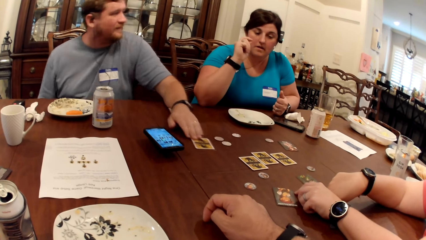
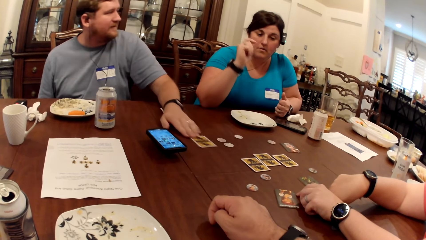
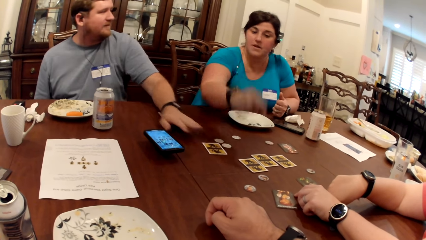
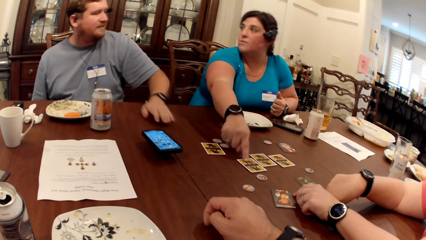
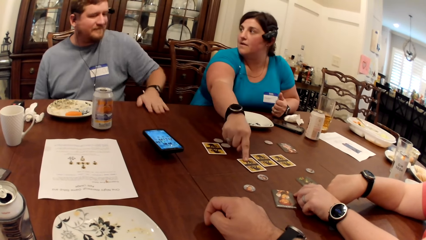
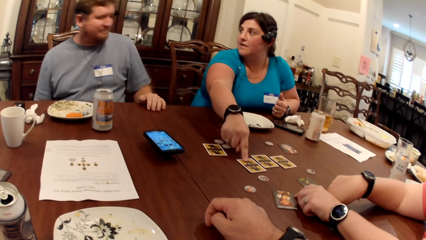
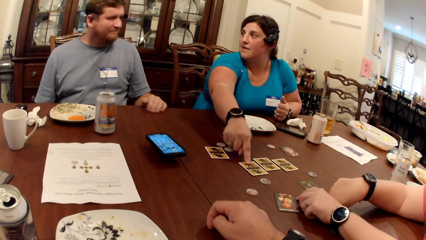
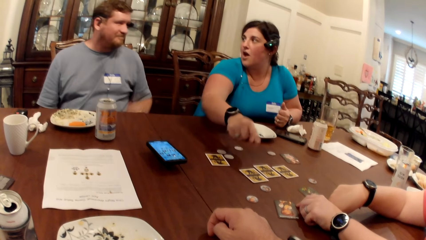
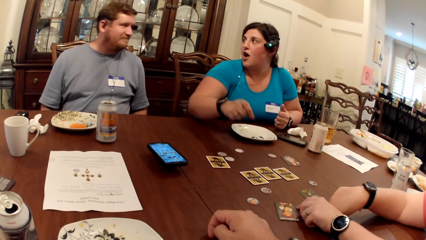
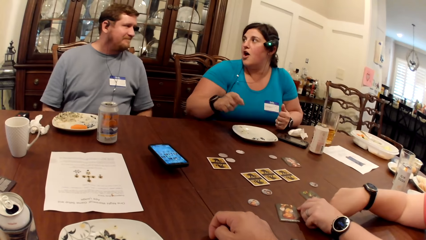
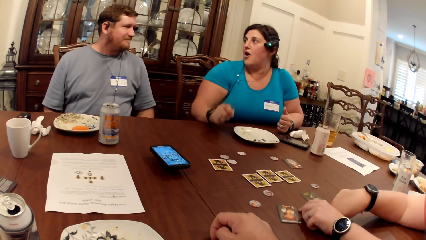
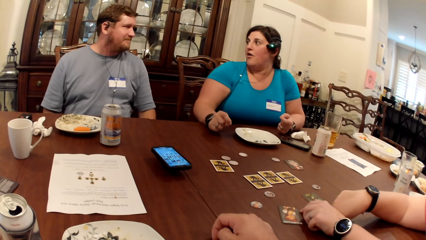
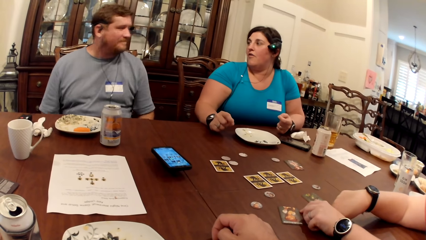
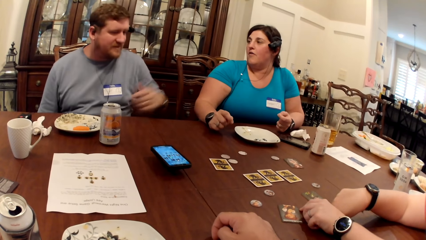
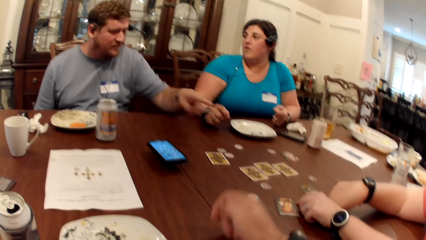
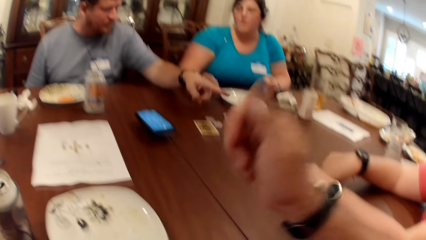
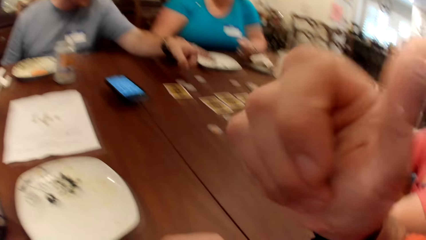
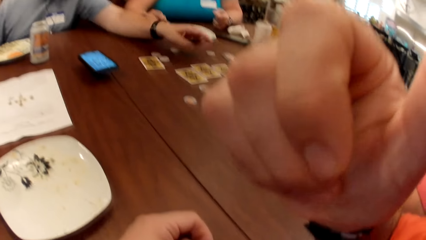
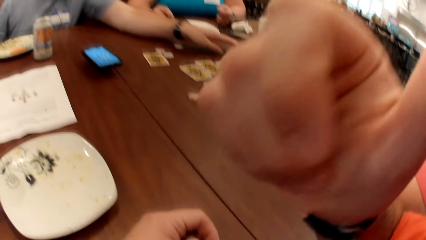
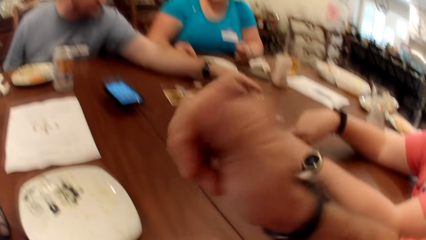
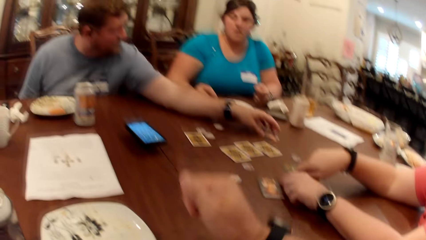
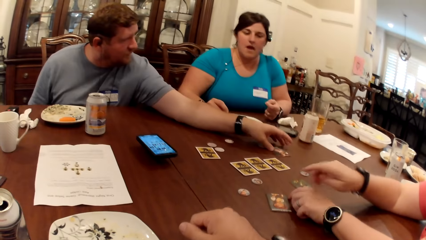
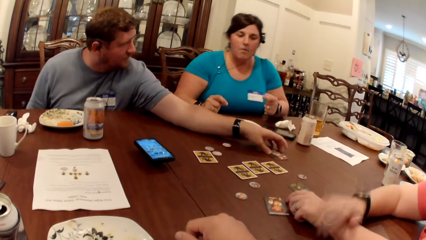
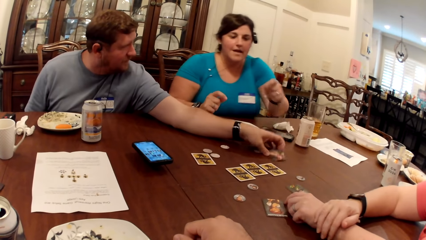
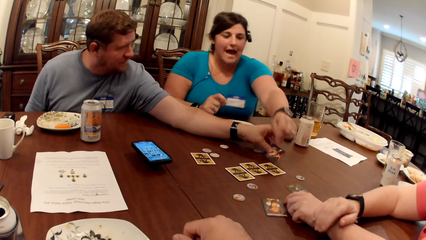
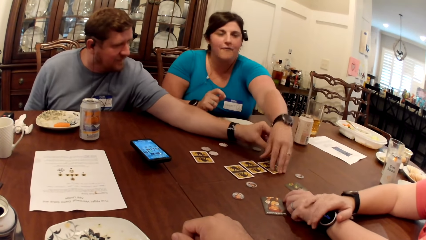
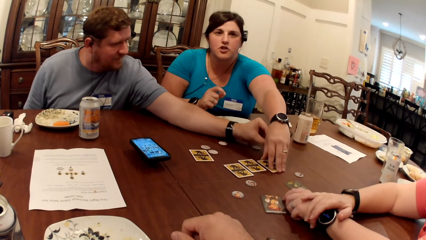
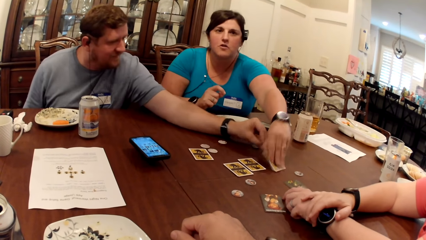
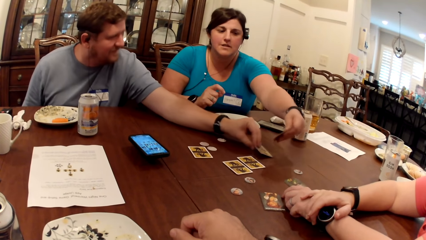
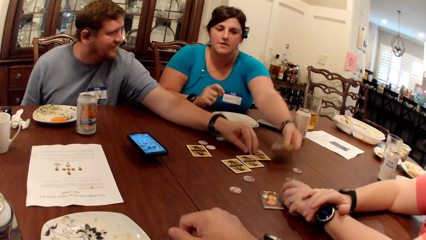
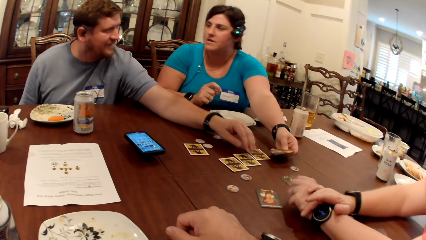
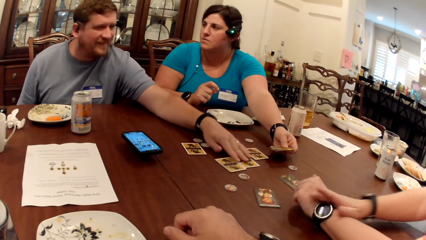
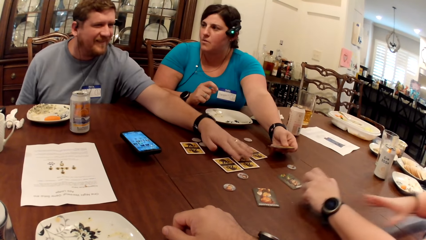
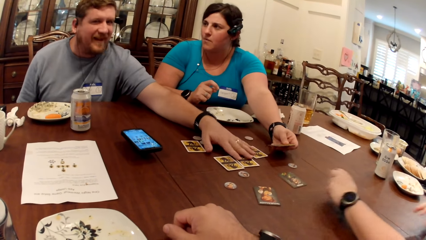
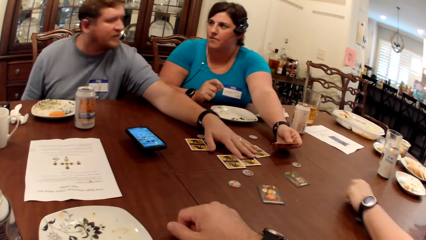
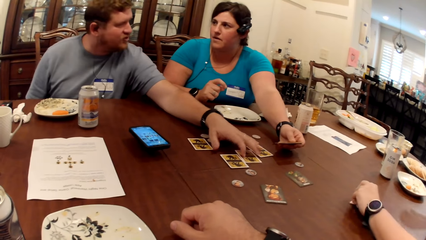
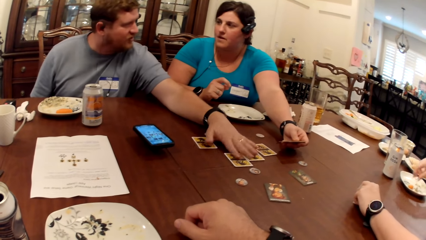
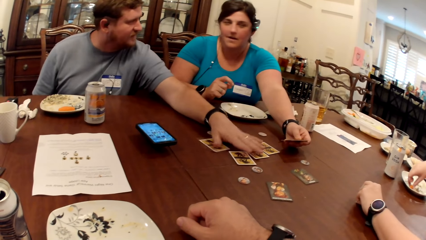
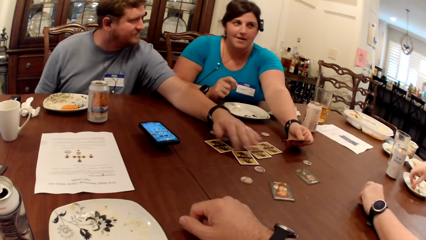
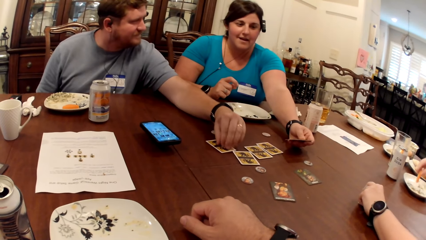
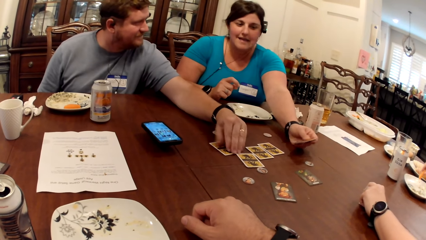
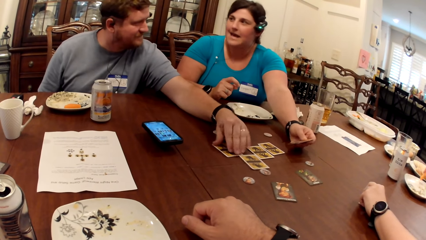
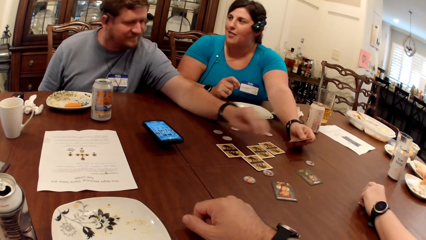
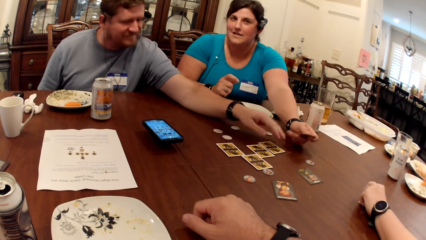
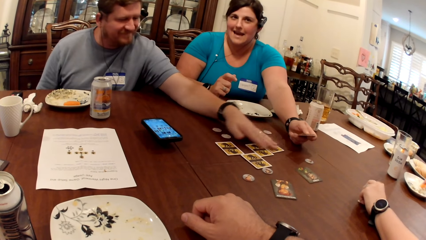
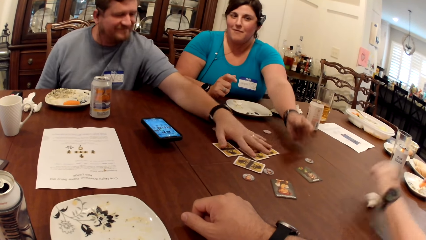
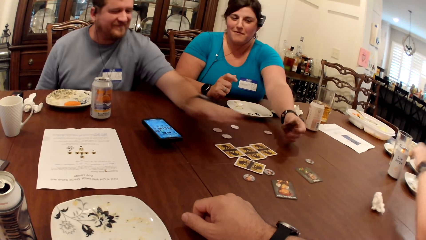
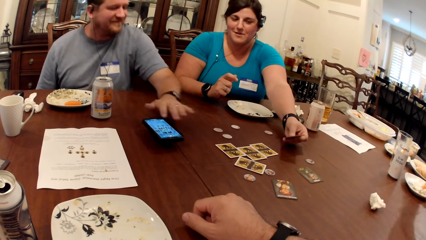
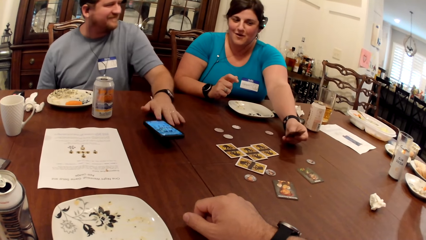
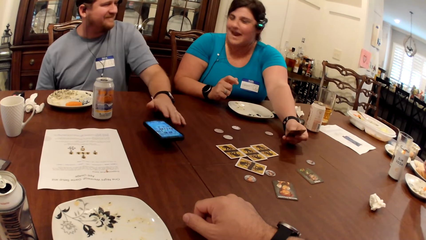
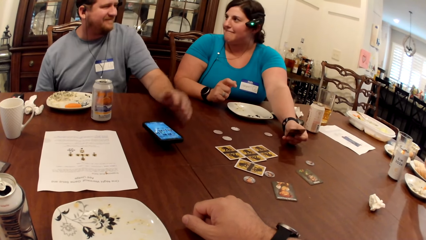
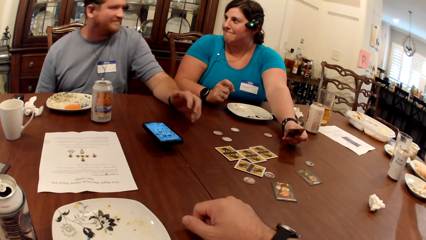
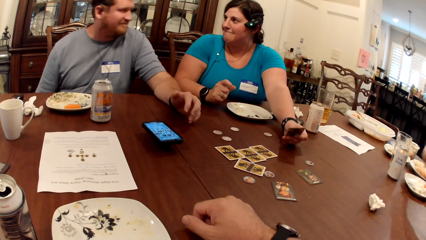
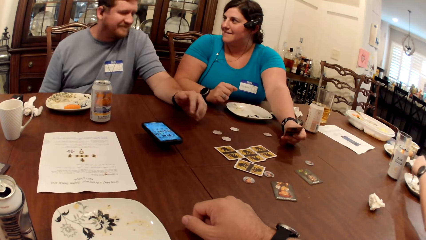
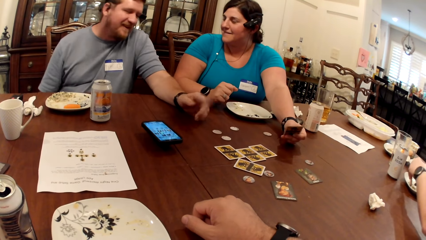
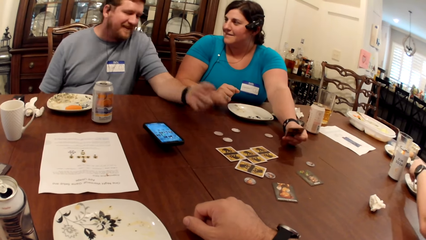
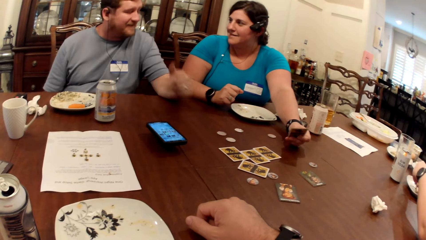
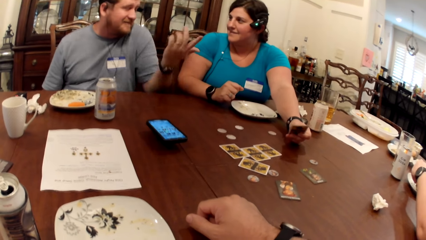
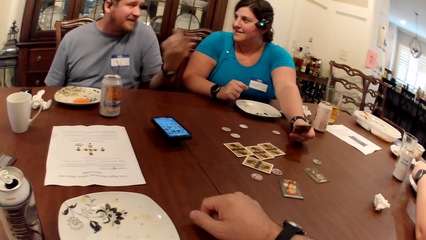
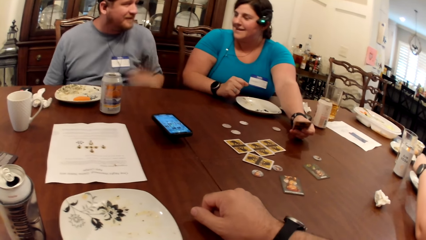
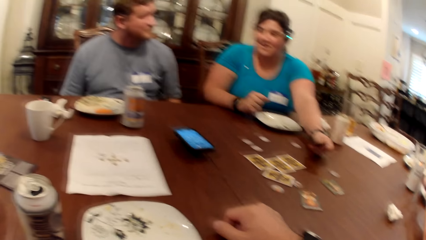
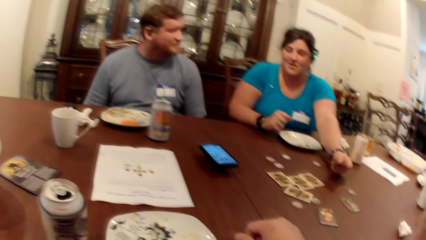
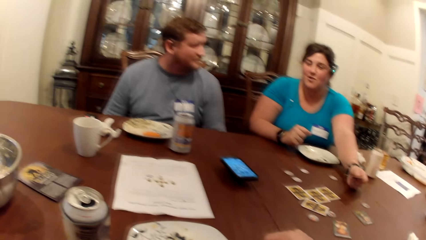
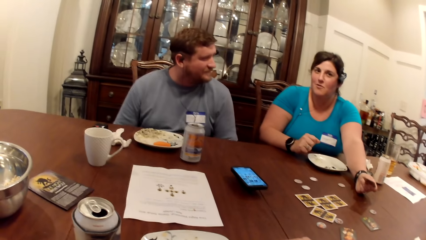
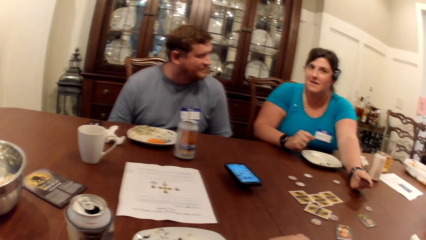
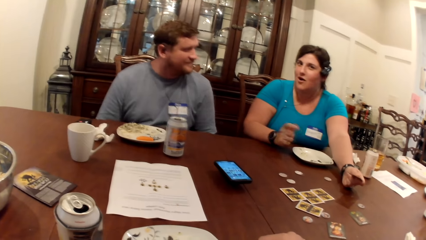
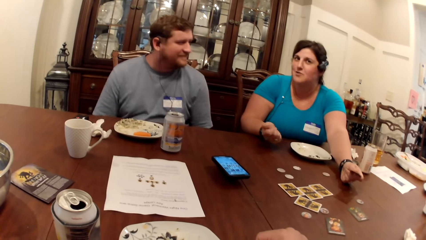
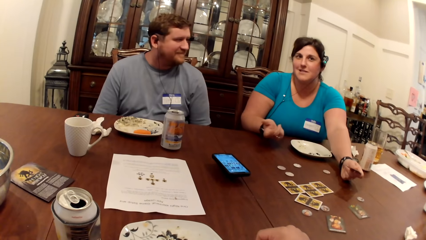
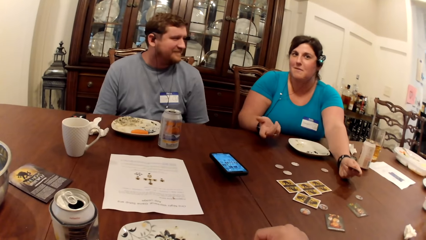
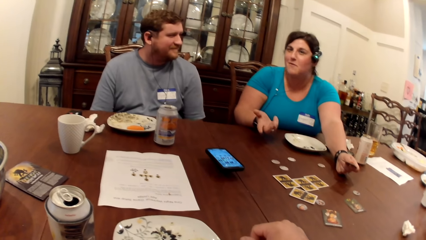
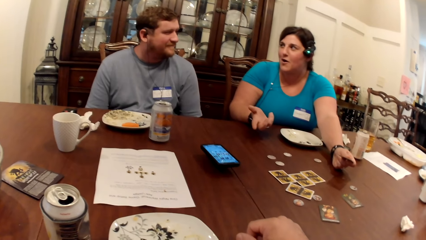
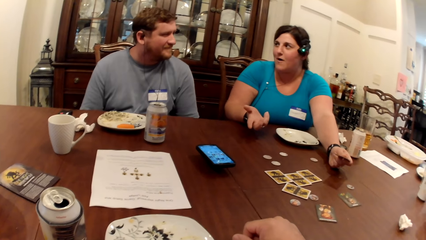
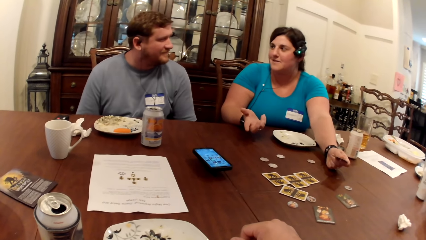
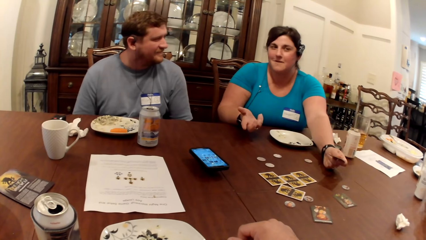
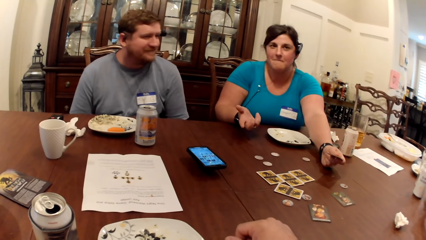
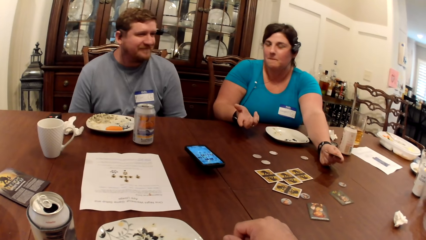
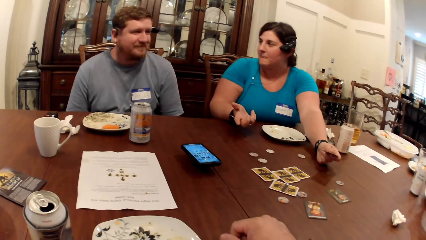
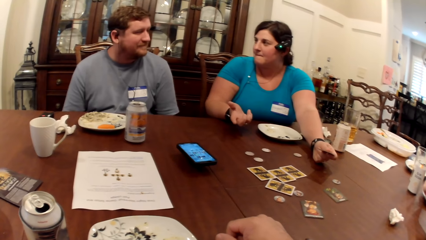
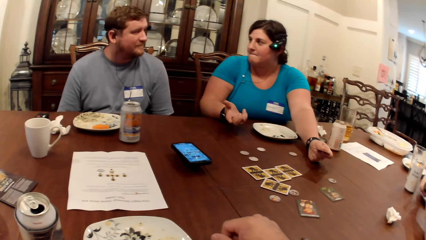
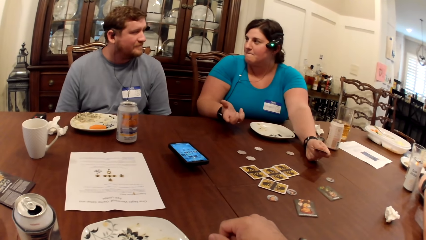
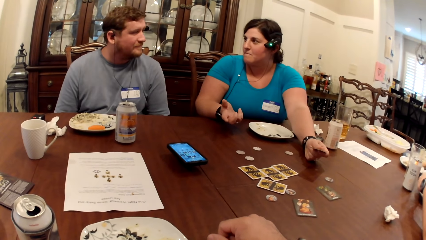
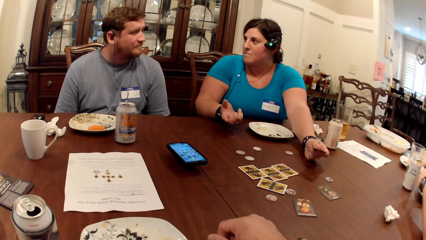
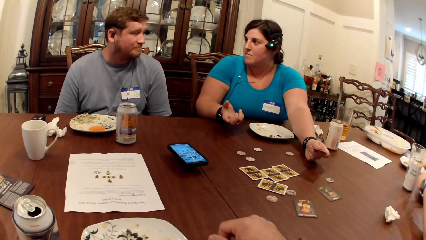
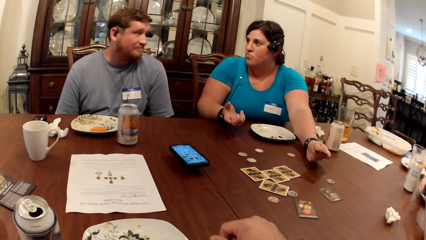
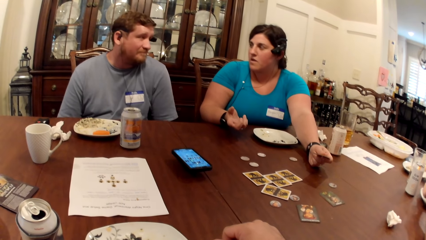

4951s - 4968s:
A woman touches the card on the table with her right hand. A man moves a card on the table with his left hand. The woman picks up the card from the table with her right hand. Another woman picks up a carrot from a plate on the table with her right hand. She picks sauce from the plate on the table with the carrot in her right hand, and drops the paper towel on the table with her left hand. She picks at the sauce on the plate on the table with both hands.
